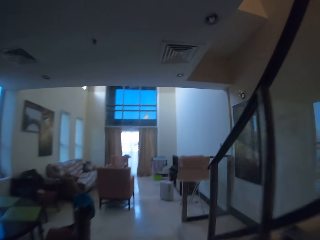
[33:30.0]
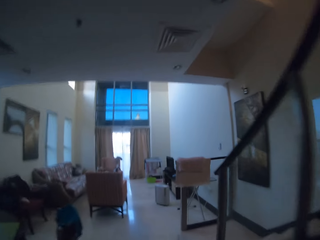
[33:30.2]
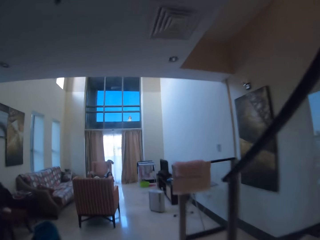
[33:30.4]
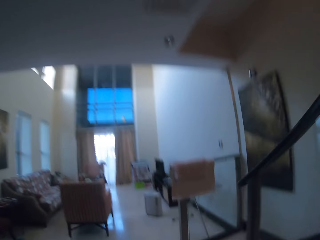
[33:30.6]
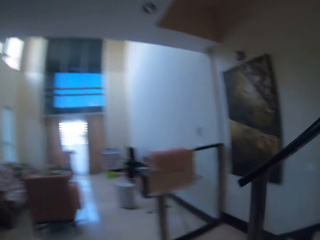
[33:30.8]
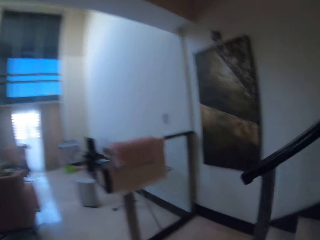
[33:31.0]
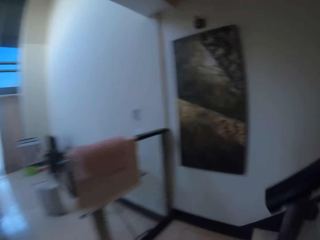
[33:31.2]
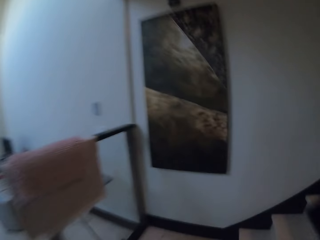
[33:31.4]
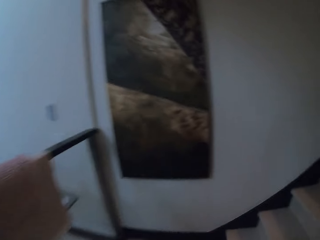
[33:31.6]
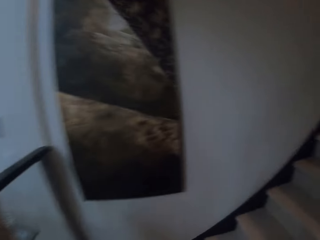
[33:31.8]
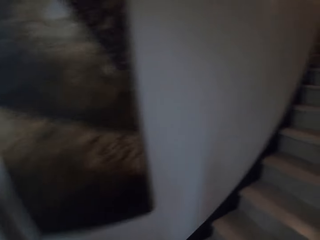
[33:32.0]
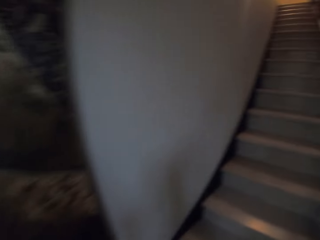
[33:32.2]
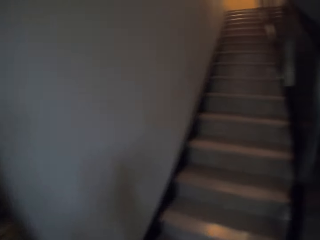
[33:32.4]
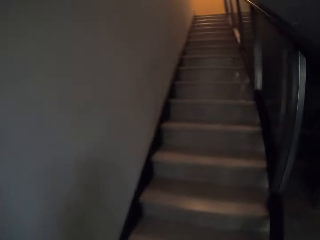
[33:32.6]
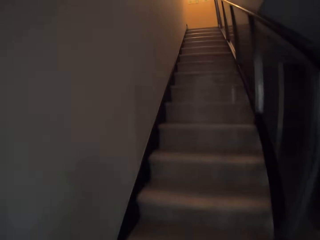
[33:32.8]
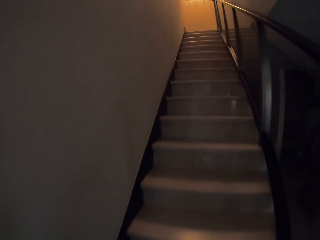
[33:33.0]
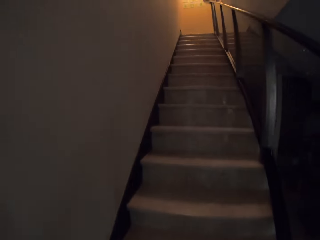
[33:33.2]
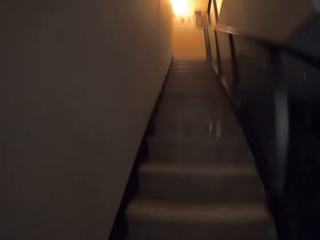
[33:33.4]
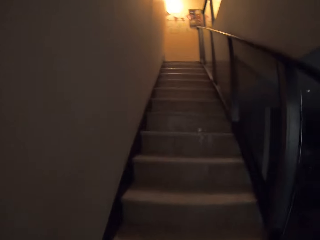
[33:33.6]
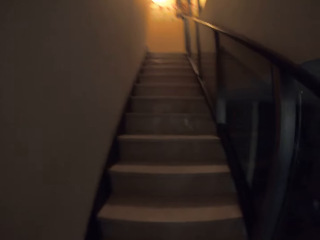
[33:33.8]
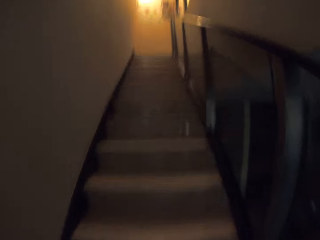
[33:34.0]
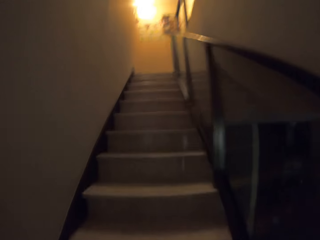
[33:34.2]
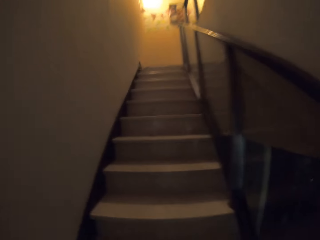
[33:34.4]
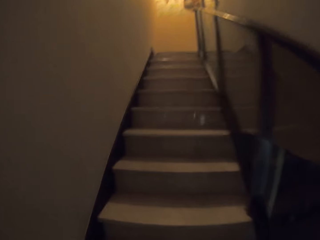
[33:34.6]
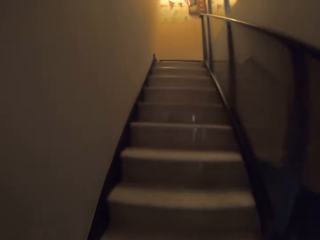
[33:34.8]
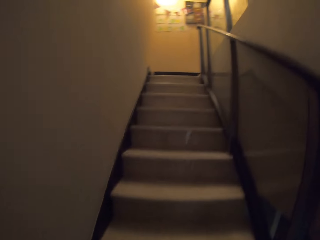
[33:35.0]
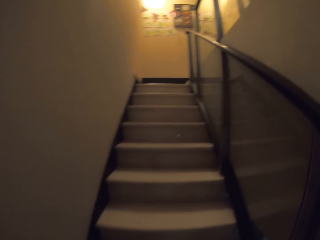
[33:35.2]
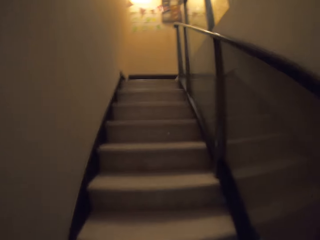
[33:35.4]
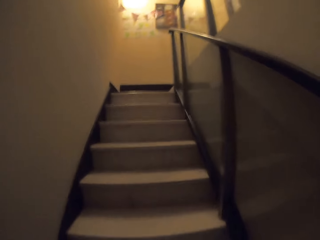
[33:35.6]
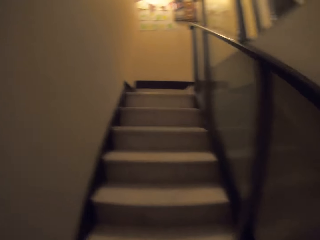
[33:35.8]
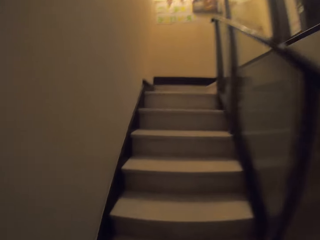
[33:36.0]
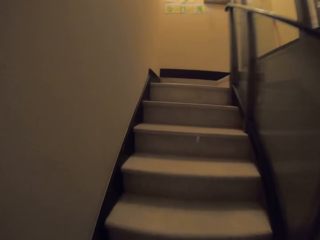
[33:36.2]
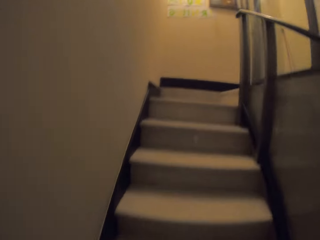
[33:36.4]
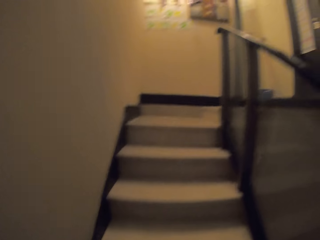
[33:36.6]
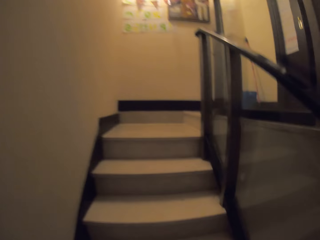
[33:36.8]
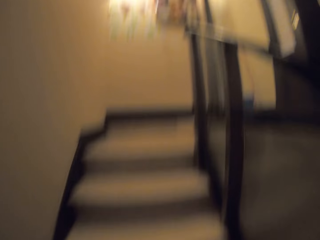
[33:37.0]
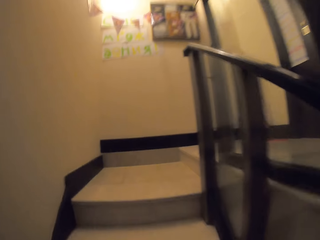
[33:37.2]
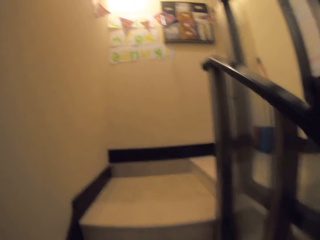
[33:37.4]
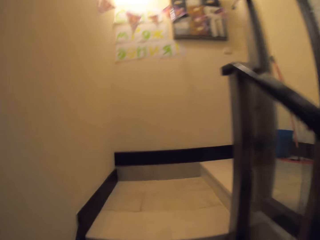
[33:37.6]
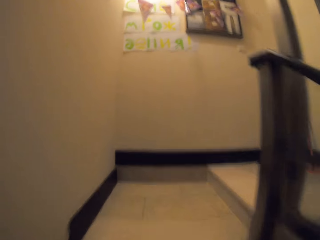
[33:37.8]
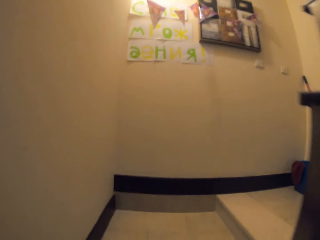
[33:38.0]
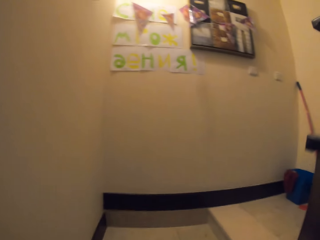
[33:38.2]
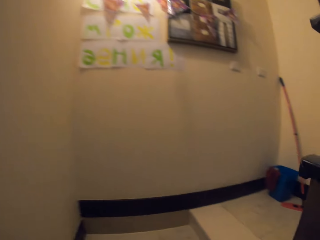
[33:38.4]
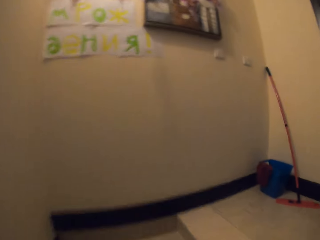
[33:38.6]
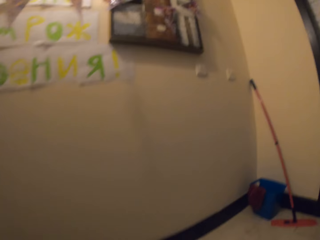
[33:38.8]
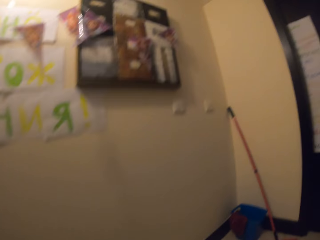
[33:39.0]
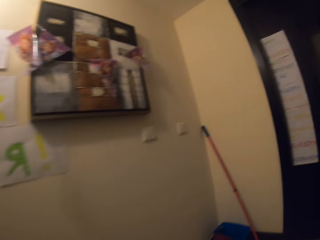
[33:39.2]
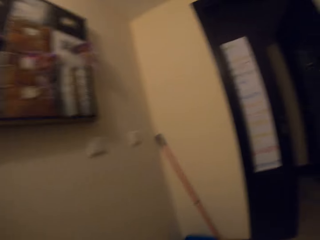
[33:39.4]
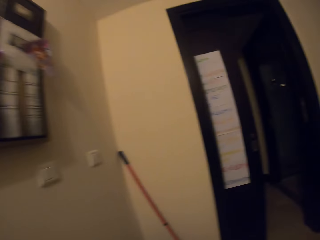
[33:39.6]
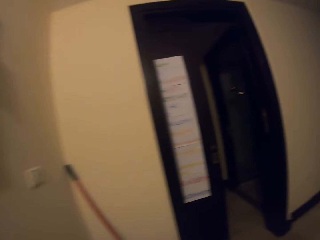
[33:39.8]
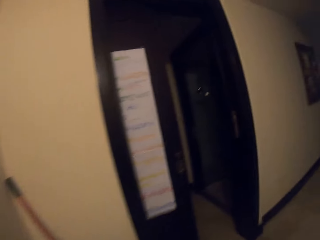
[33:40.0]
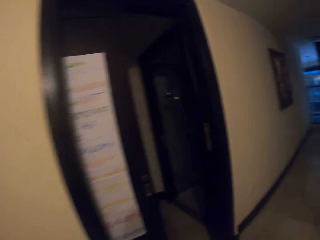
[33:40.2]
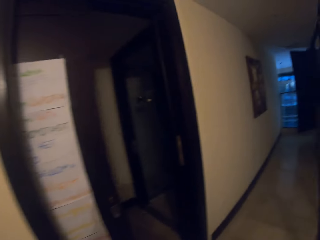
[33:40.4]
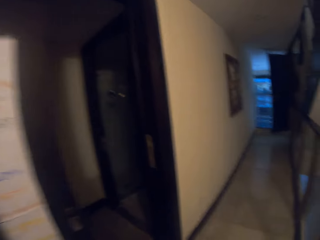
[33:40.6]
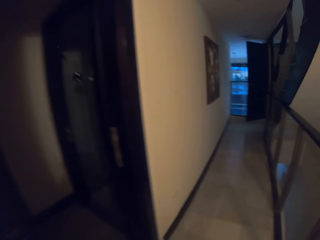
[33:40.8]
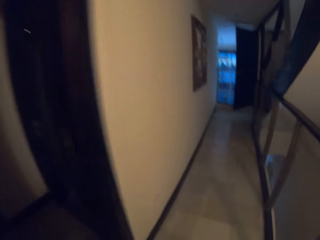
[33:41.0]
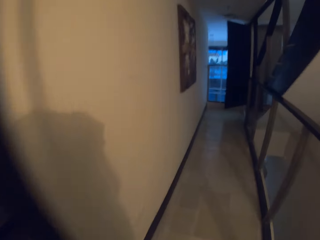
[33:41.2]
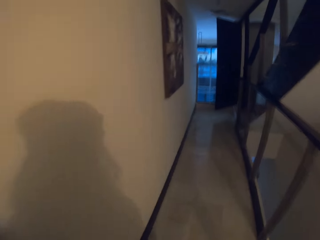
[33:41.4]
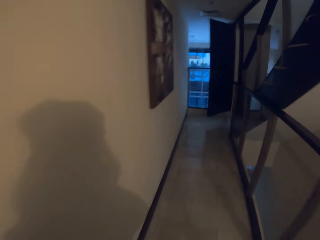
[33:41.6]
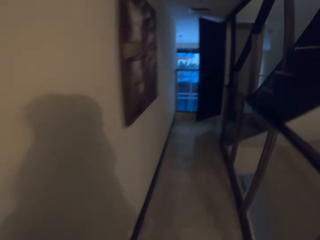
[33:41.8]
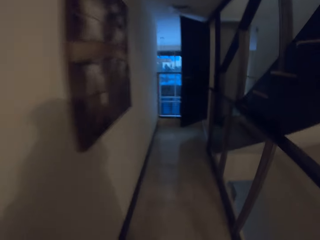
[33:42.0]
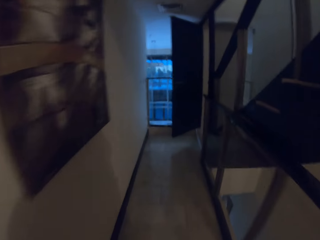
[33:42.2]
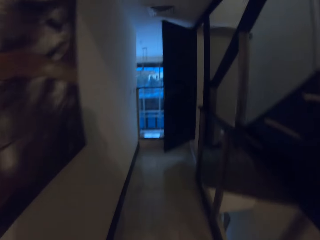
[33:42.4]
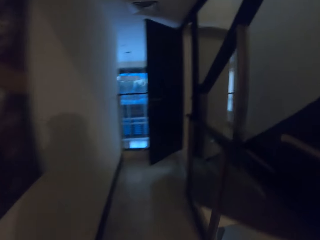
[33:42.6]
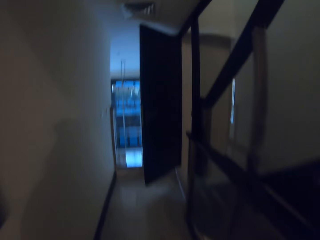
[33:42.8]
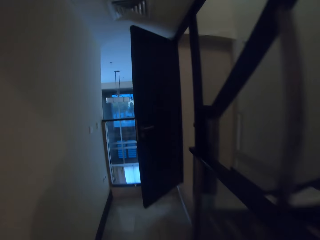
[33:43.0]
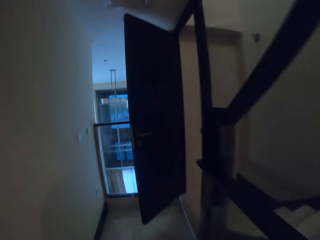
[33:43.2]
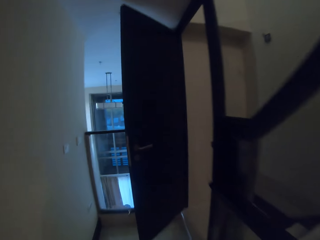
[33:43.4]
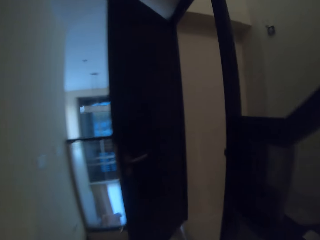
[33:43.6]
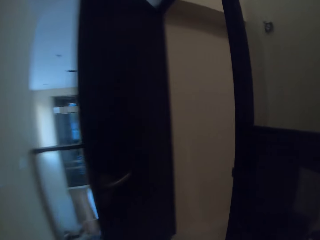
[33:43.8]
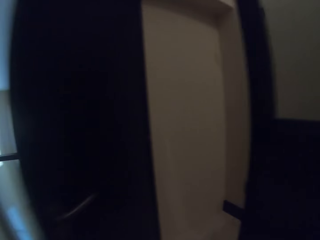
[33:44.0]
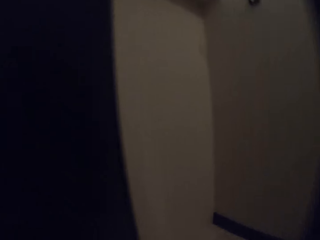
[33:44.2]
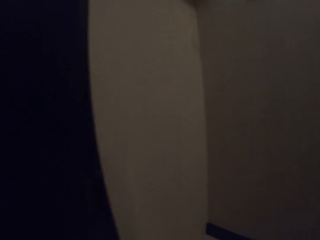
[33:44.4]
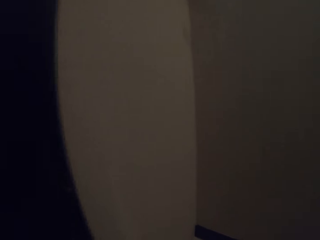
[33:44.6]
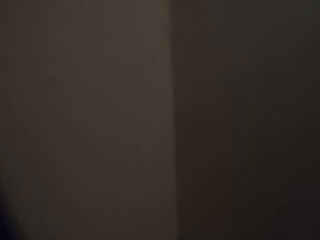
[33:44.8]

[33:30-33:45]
The camera wearer walks in the house. They walk upstairs. They go down the stairs. They move around the room.

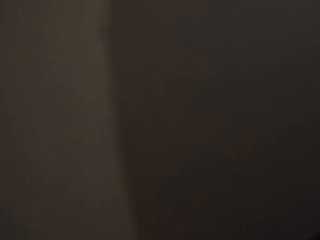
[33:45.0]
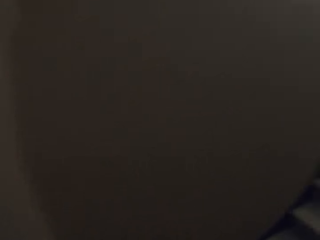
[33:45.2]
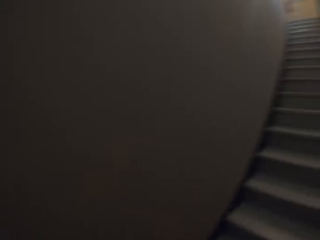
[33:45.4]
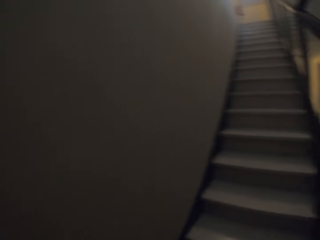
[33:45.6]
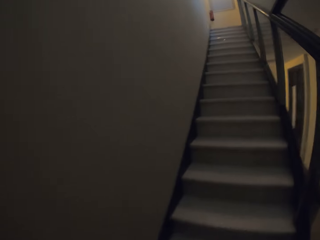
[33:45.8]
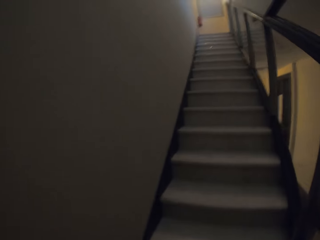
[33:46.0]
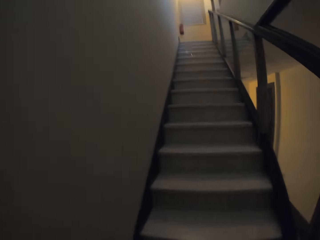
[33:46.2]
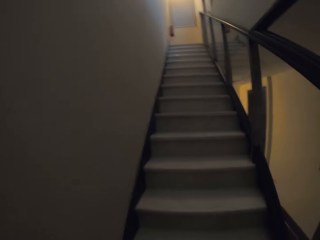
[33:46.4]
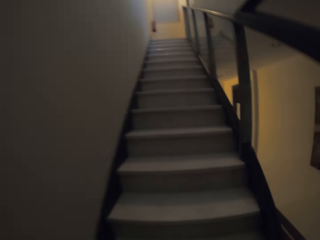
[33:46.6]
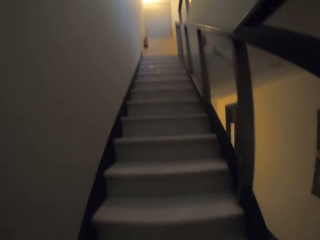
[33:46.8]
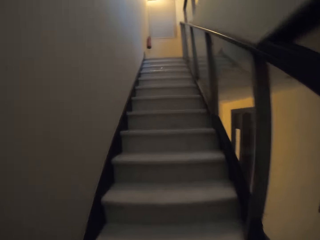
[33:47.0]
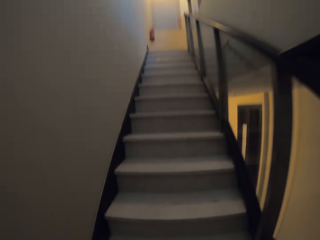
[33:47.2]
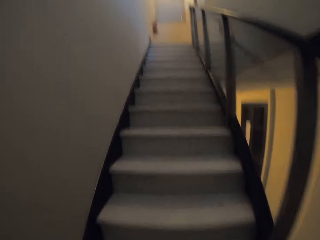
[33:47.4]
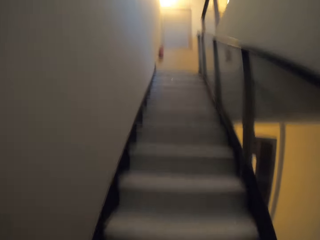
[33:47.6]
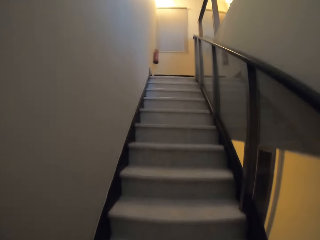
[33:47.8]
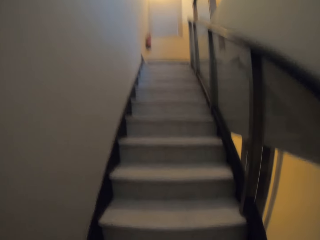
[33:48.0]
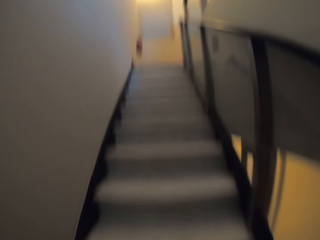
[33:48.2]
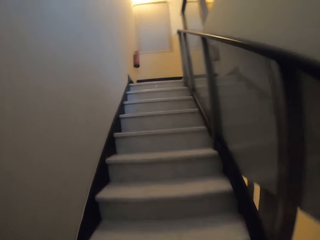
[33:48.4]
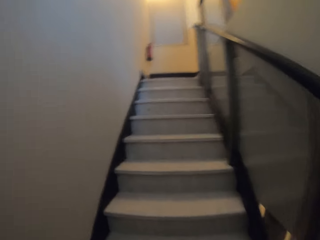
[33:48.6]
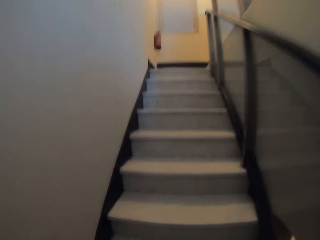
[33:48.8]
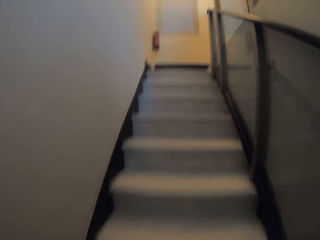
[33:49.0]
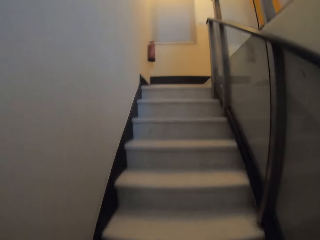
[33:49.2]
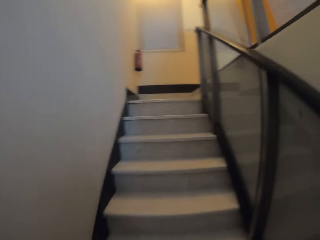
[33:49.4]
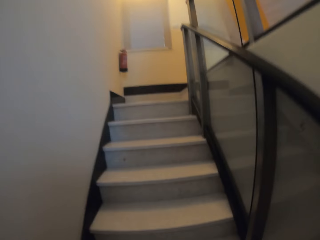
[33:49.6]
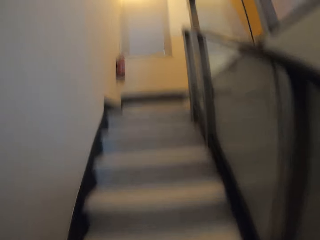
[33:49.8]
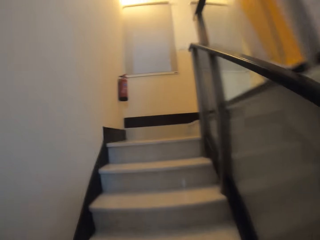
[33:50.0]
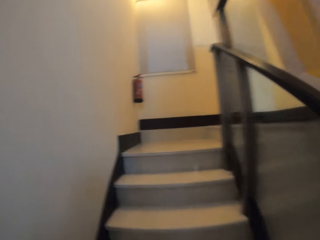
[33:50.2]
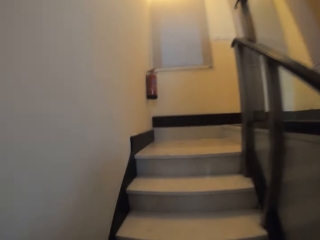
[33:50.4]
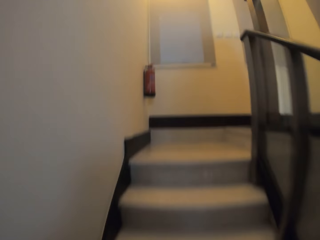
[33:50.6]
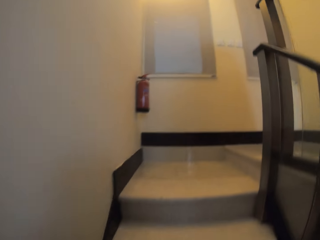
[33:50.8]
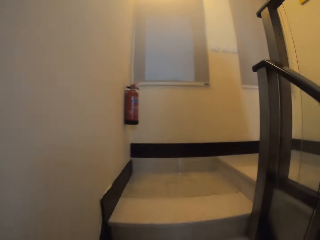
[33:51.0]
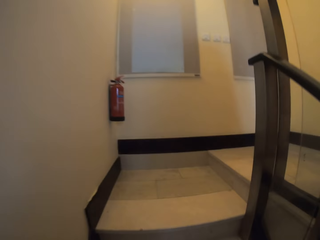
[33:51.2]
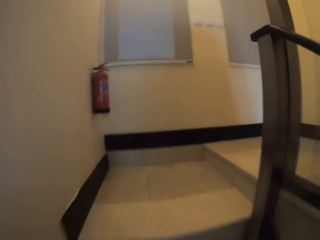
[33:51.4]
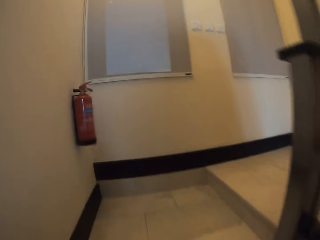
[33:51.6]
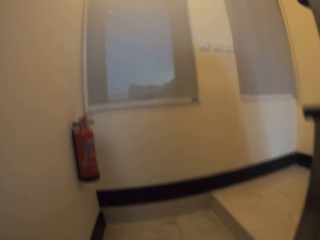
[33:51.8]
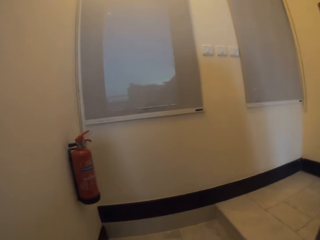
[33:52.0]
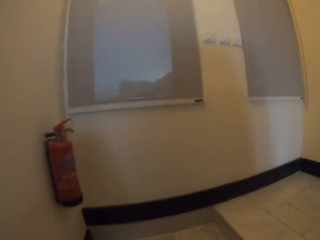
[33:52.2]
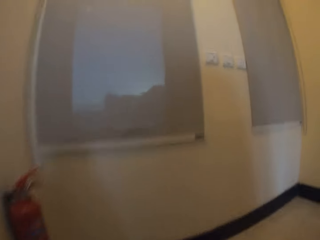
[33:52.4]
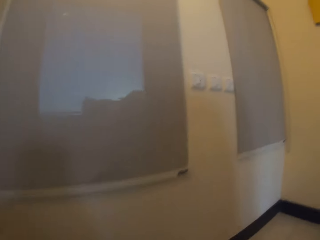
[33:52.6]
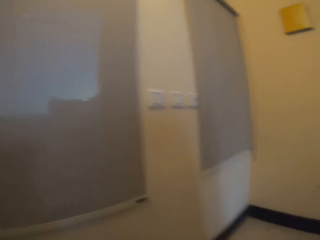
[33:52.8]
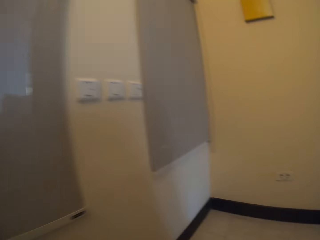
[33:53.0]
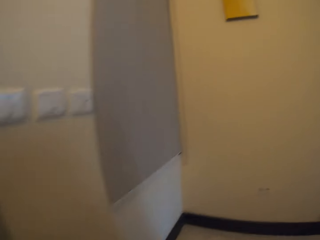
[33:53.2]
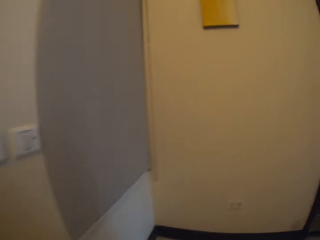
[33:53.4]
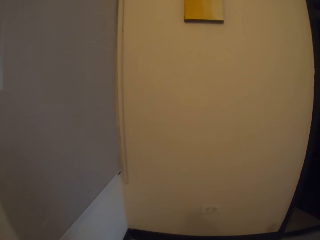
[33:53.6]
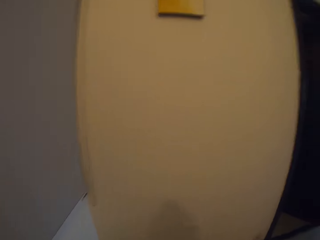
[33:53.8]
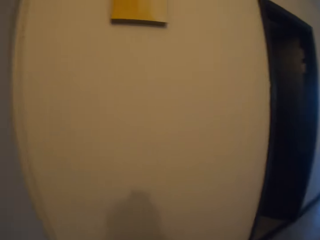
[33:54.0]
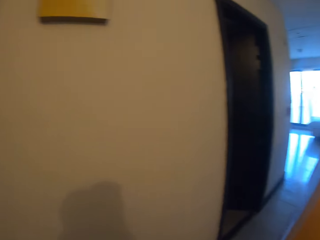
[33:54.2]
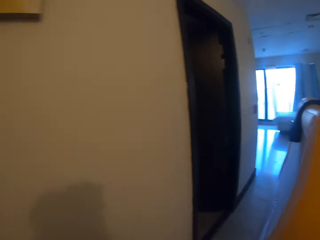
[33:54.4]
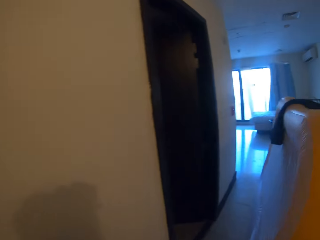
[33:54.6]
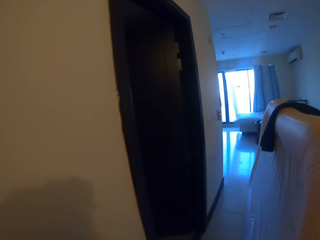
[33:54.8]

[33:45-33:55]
The camera wearer walks upstairs. They move around the room.
